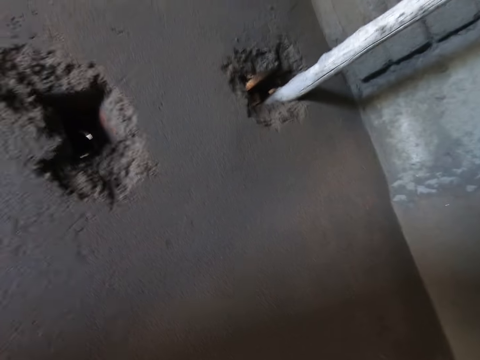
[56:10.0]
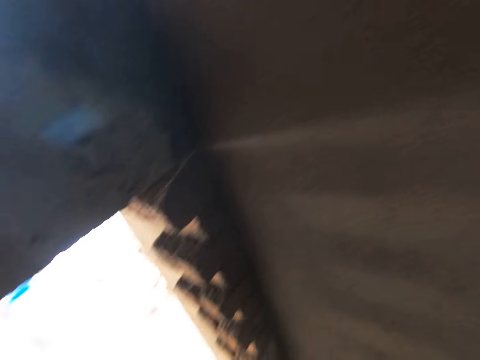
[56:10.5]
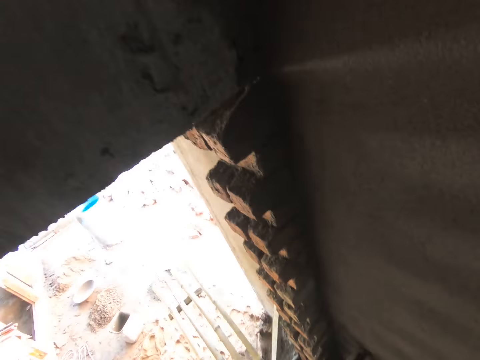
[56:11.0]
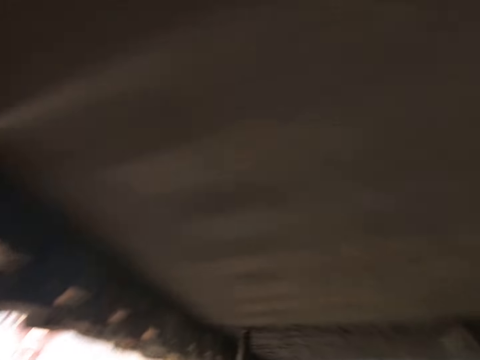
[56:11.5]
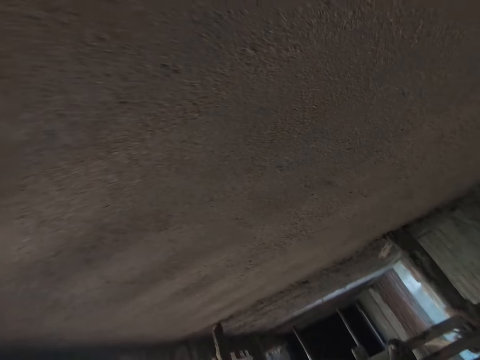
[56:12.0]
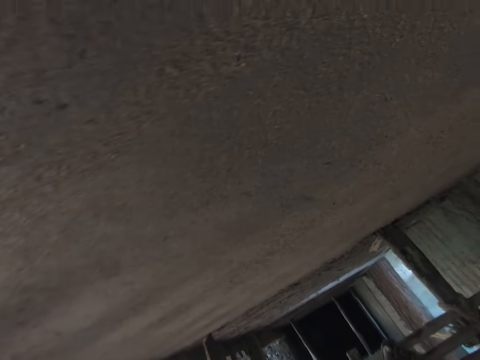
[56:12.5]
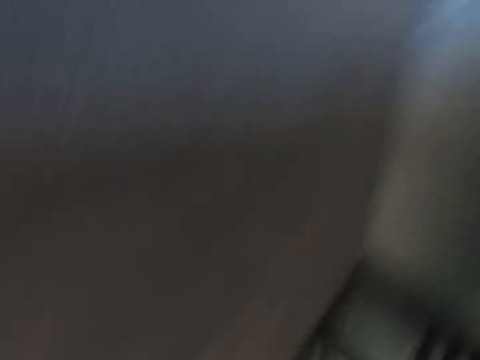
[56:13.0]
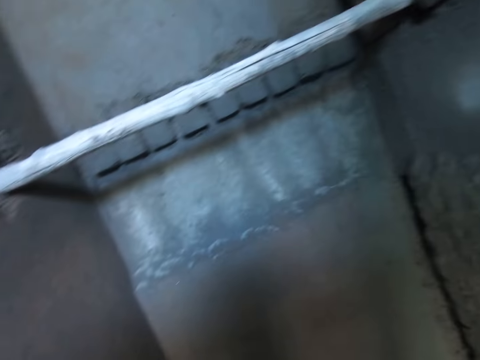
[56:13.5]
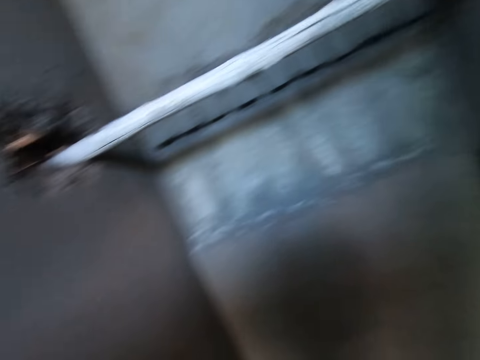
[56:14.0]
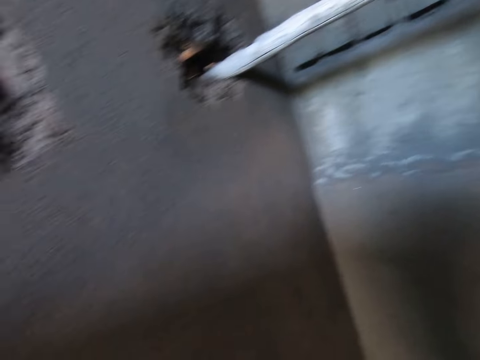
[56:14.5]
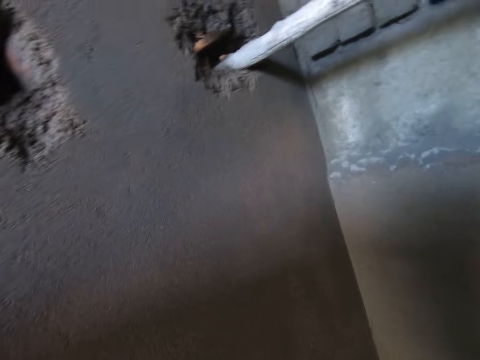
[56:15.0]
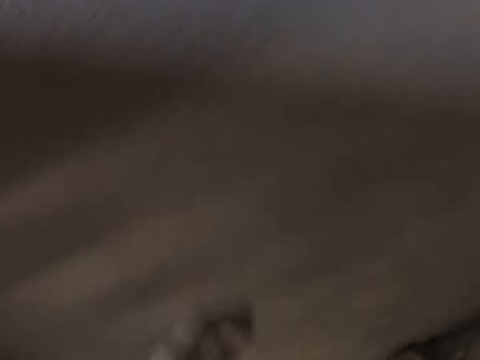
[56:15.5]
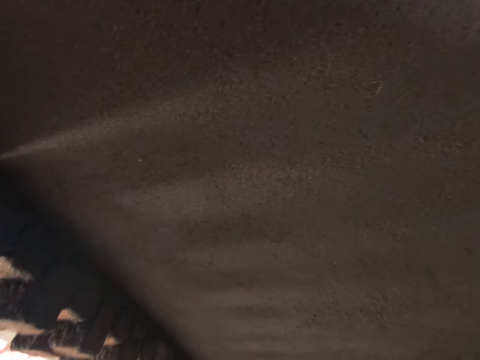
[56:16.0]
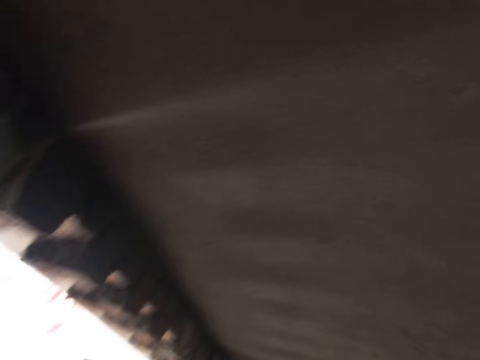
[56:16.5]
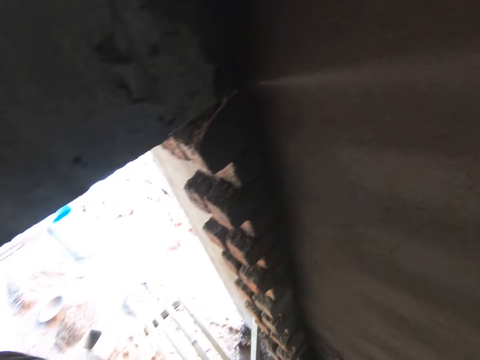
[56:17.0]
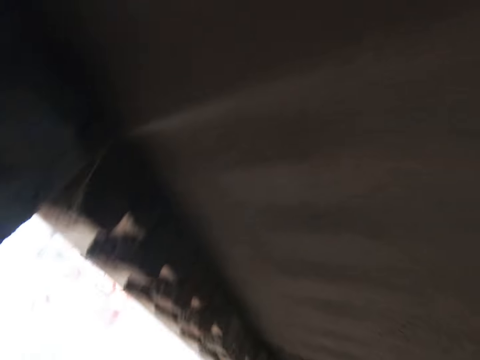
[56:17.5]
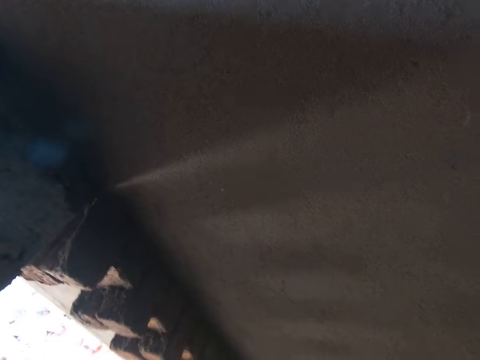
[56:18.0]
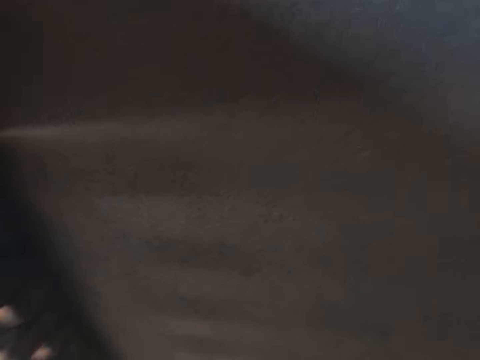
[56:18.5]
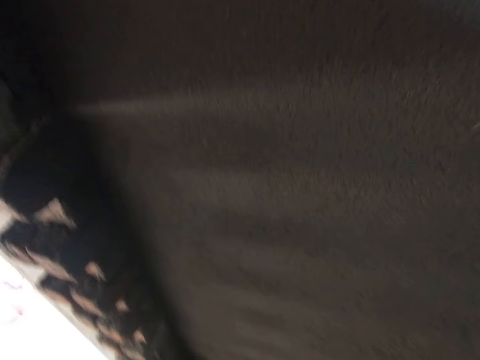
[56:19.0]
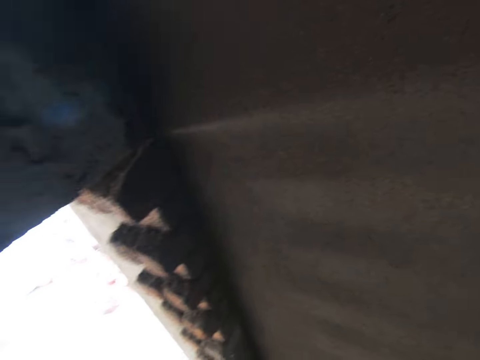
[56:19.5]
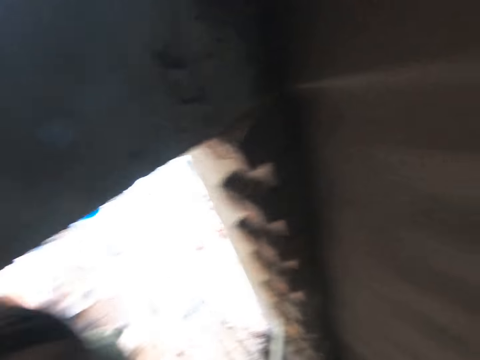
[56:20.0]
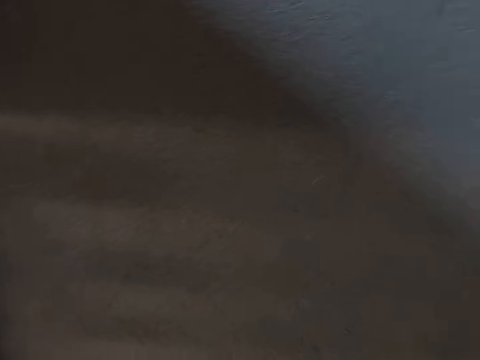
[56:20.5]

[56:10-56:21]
The camera wearer looks at the wall.

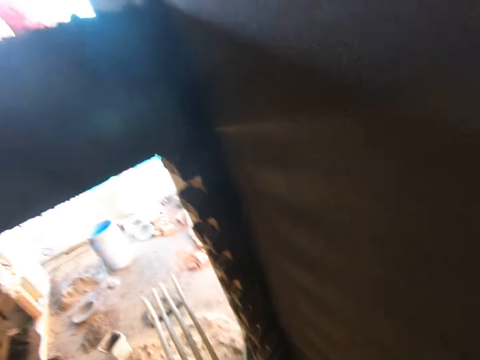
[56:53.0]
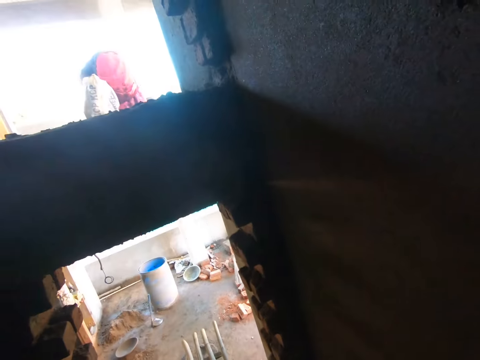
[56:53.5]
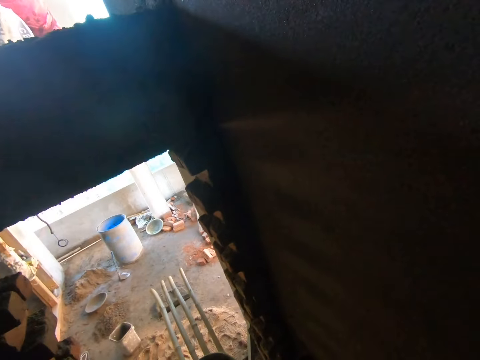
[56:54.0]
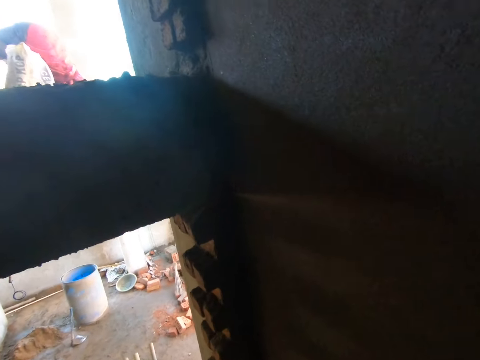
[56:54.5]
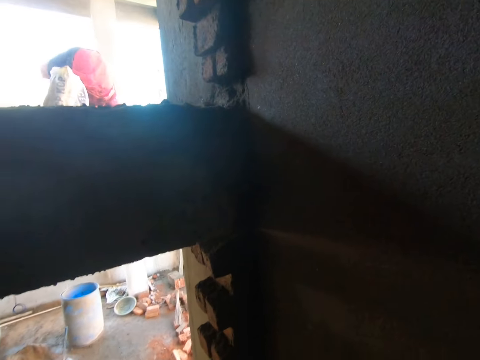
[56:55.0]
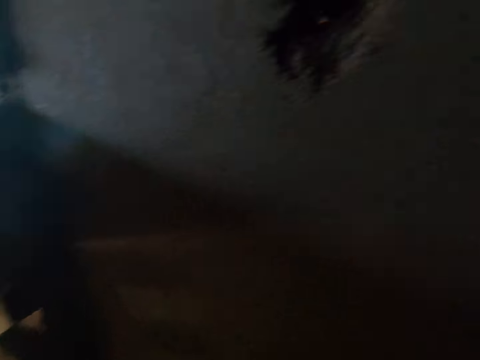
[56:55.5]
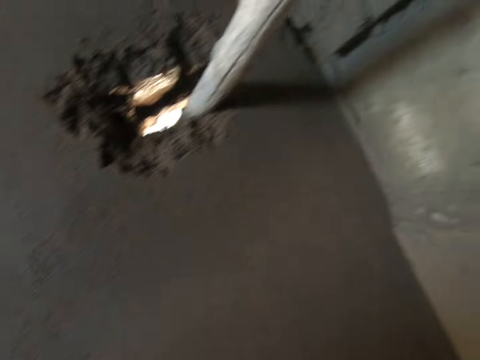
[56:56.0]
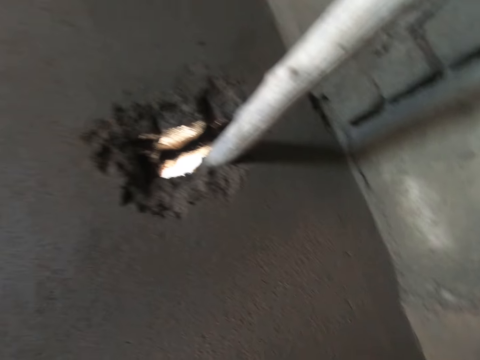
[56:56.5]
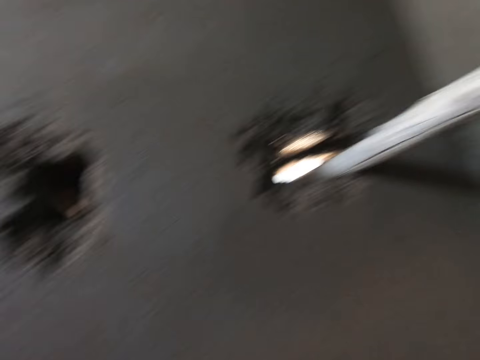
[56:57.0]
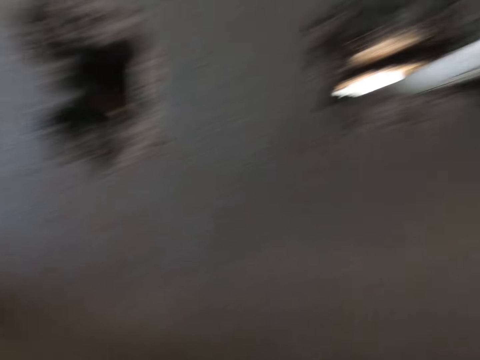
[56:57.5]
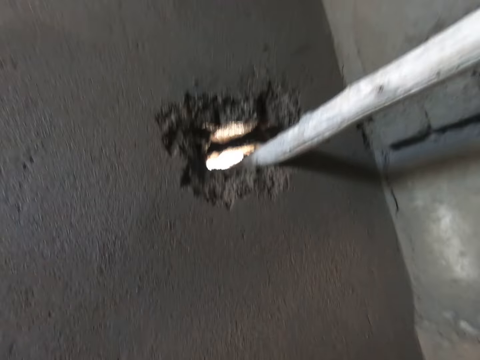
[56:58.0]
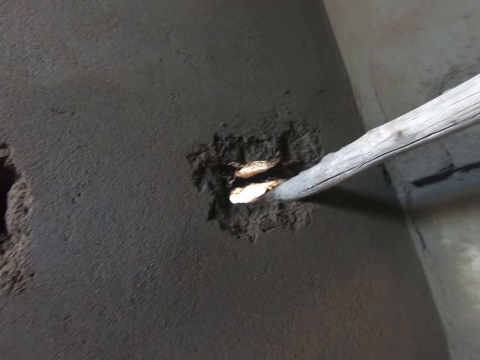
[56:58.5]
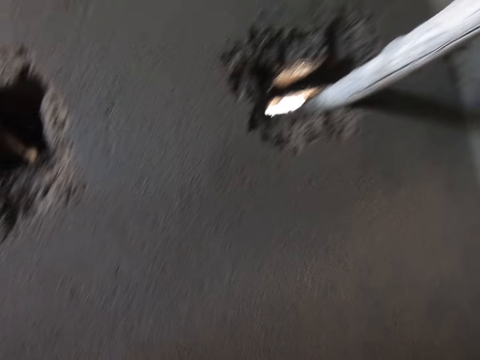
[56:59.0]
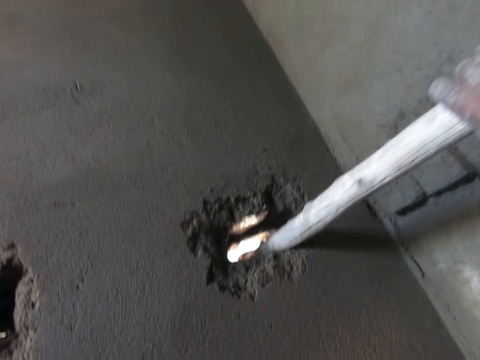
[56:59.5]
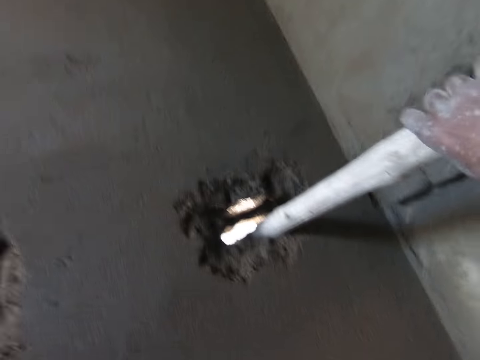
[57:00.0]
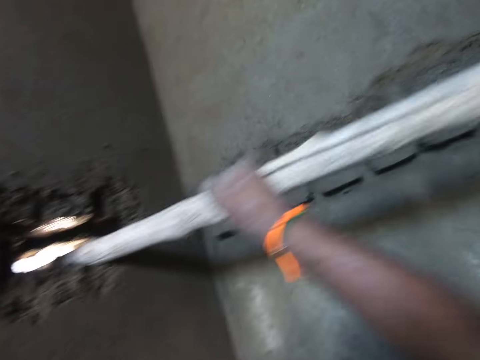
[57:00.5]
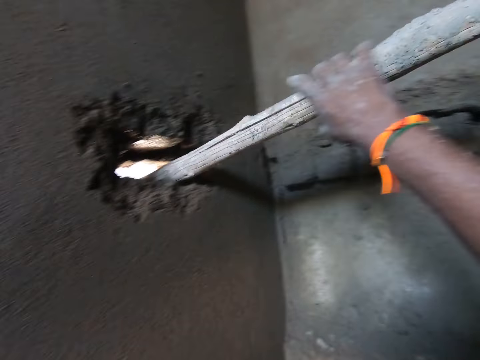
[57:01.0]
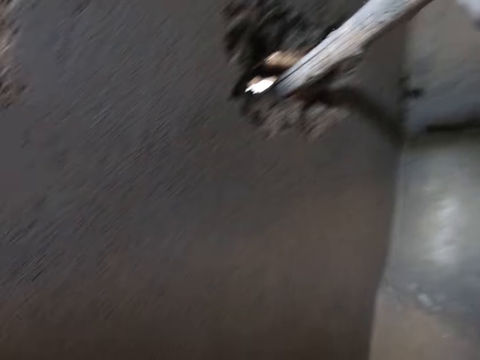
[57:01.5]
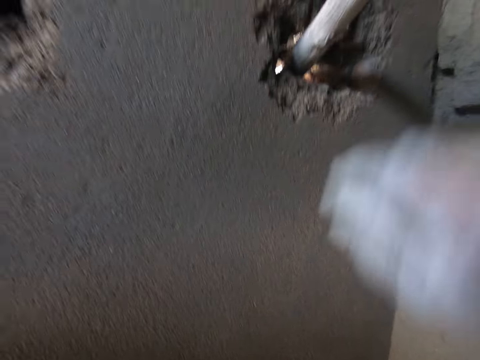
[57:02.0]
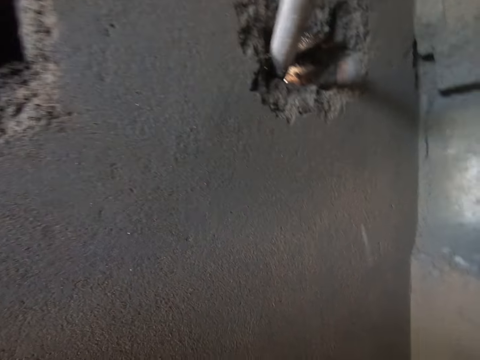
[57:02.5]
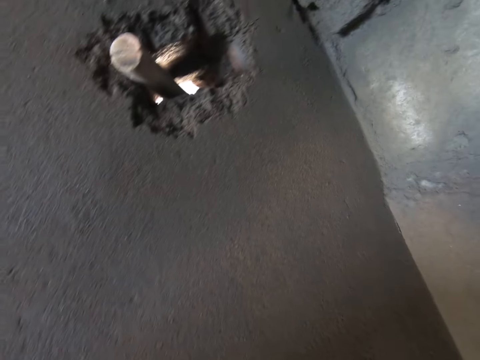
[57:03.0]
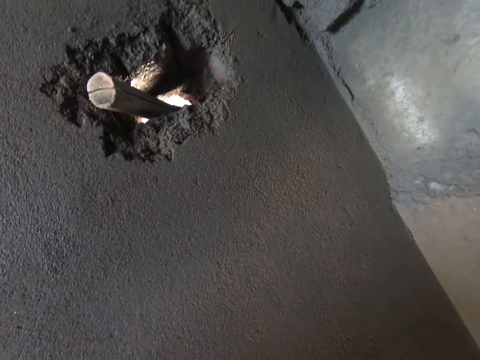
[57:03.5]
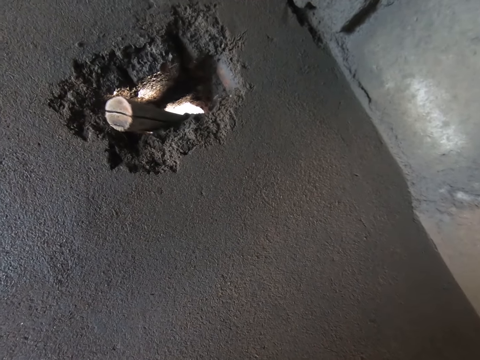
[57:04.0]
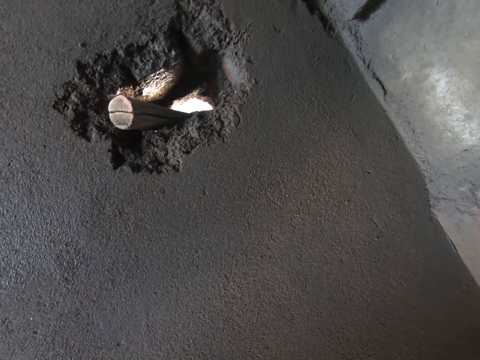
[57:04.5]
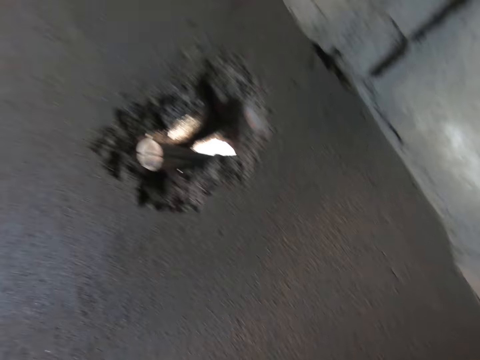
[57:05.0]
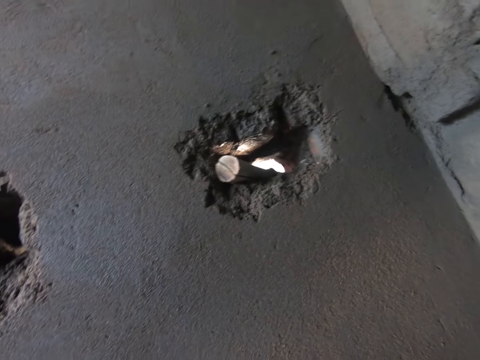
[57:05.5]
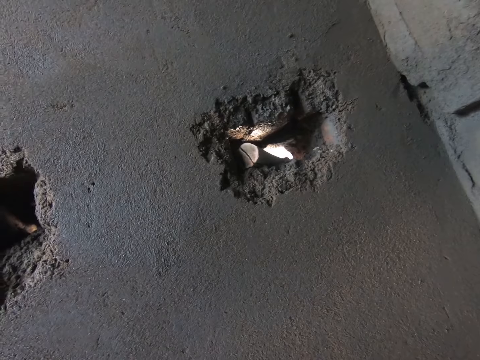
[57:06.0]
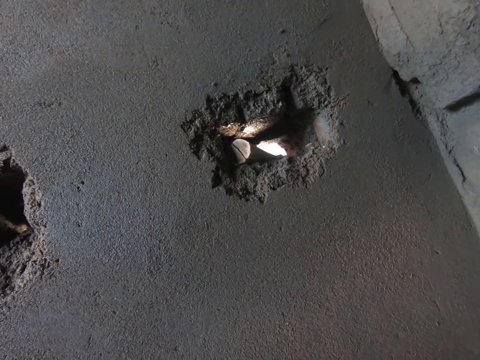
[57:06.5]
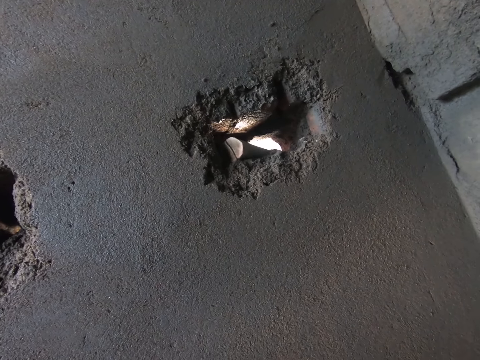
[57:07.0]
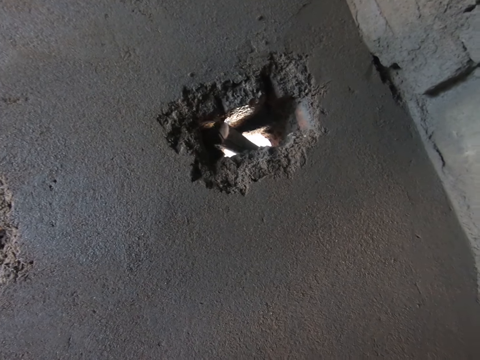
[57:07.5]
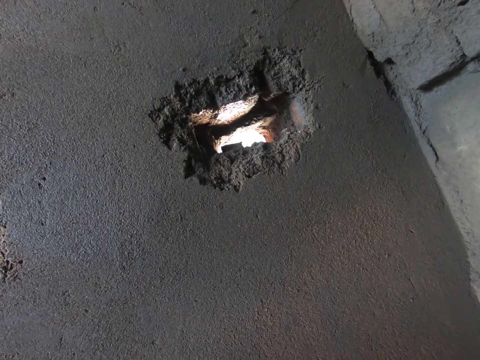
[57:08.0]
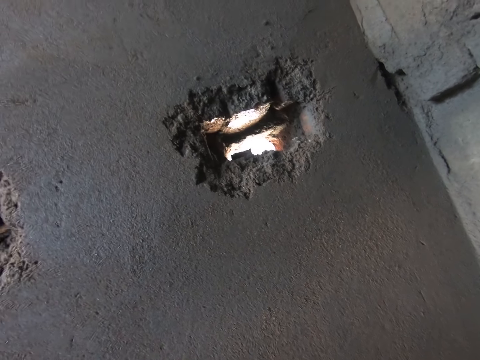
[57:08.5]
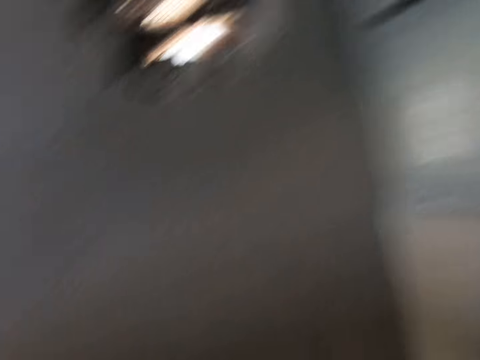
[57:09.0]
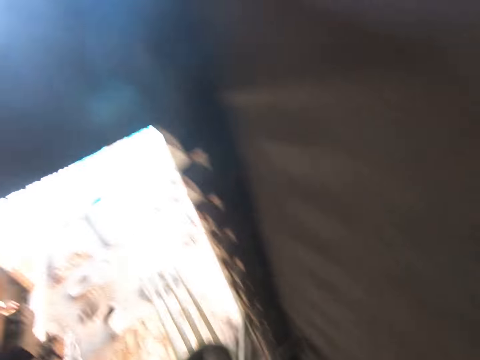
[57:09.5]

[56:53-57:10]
The camera wearer looks at the wall. He moves the stick in the wall with his right hand.
